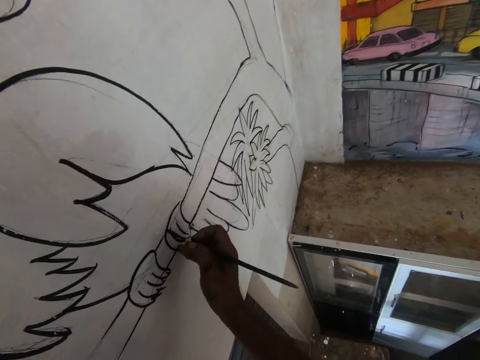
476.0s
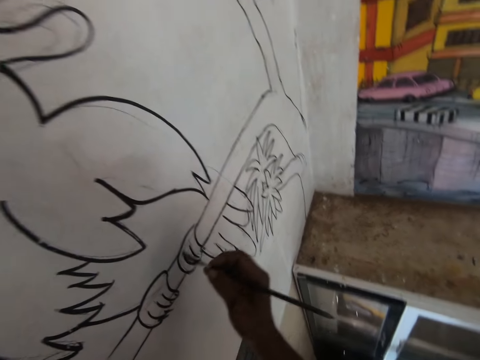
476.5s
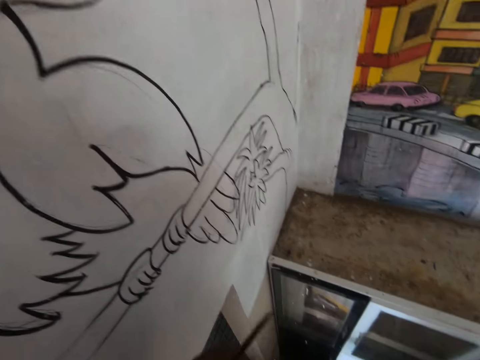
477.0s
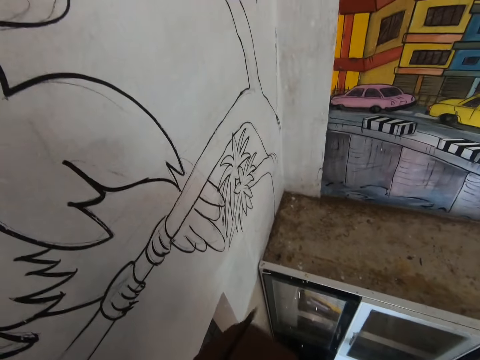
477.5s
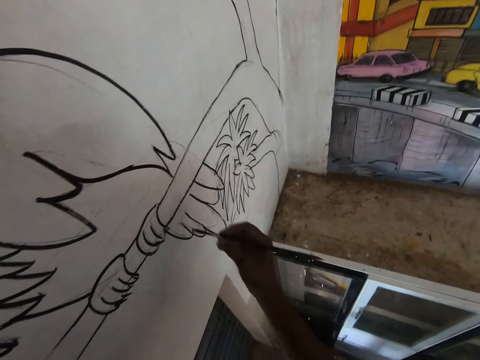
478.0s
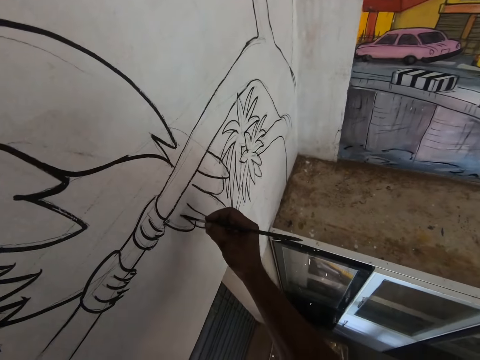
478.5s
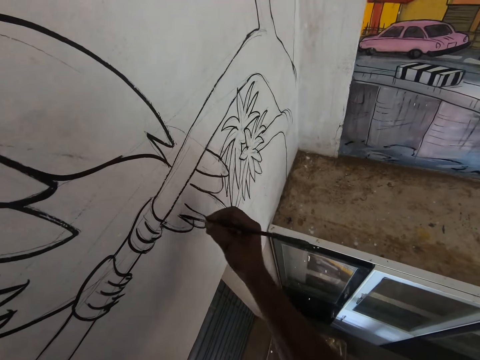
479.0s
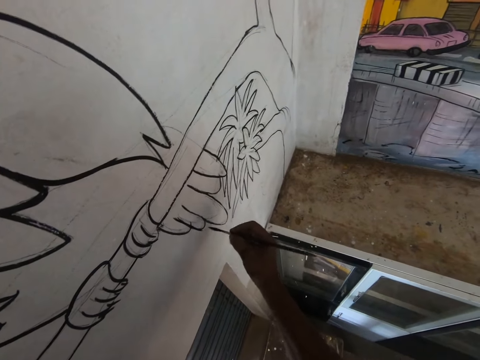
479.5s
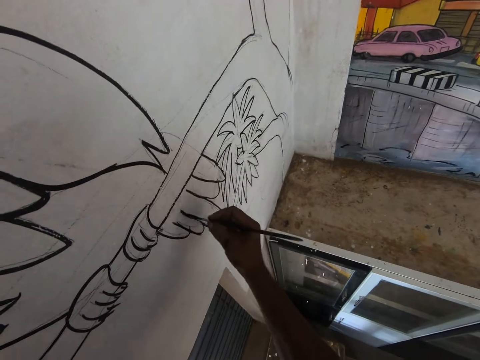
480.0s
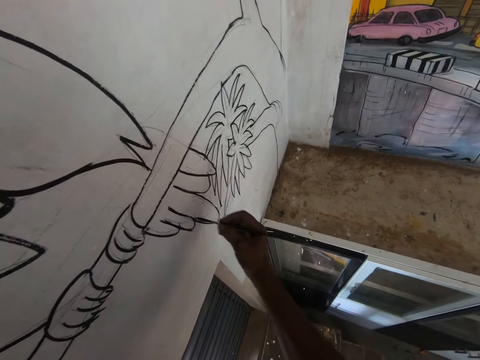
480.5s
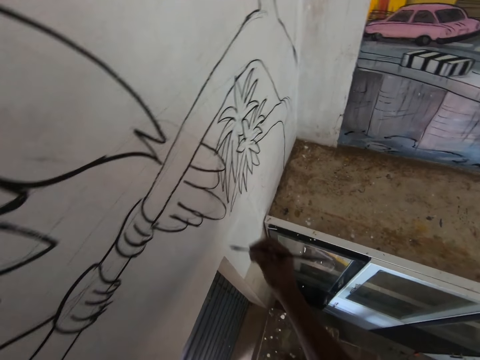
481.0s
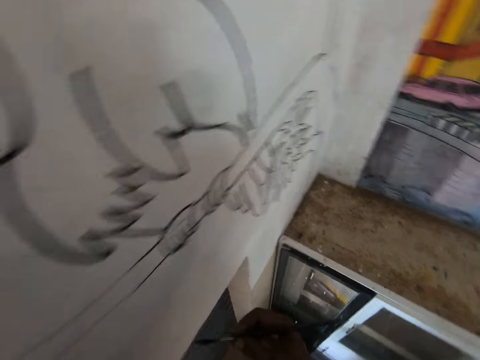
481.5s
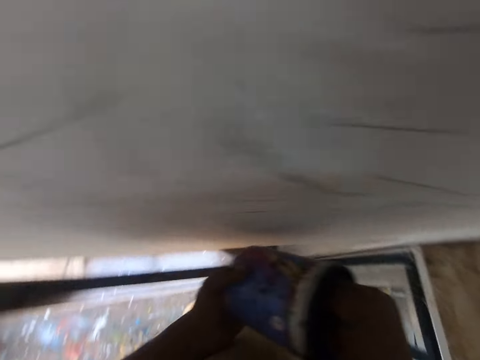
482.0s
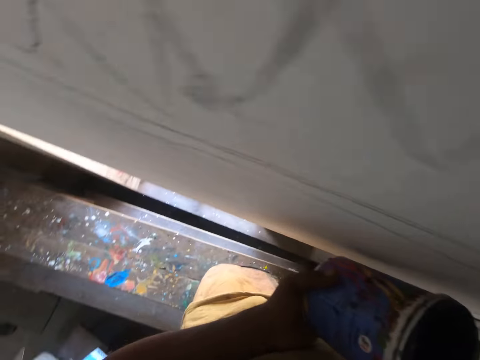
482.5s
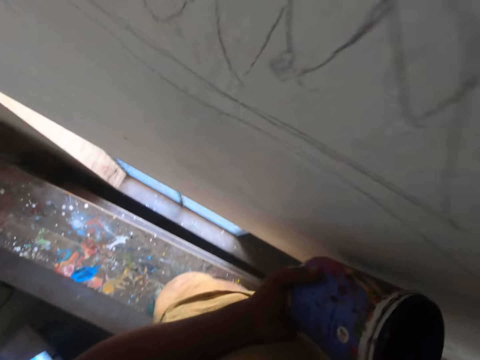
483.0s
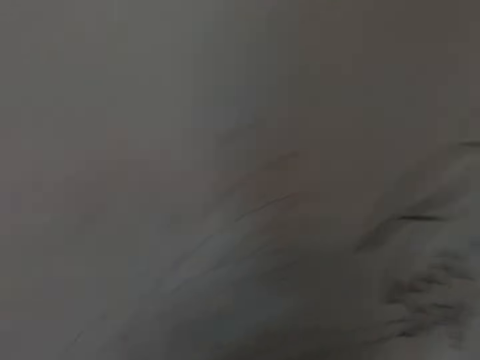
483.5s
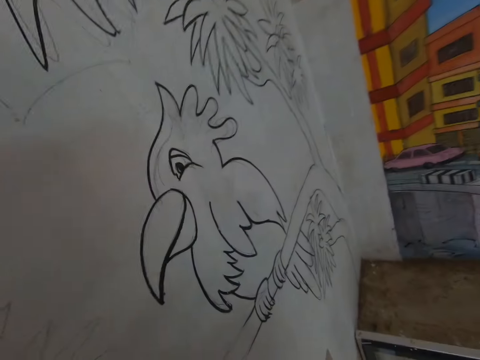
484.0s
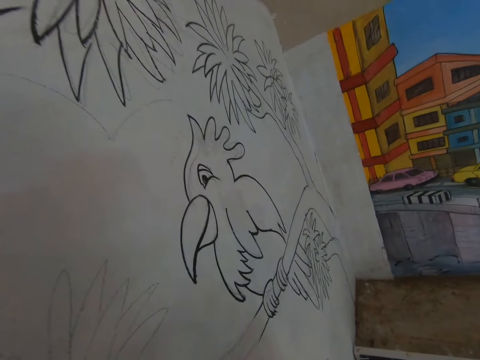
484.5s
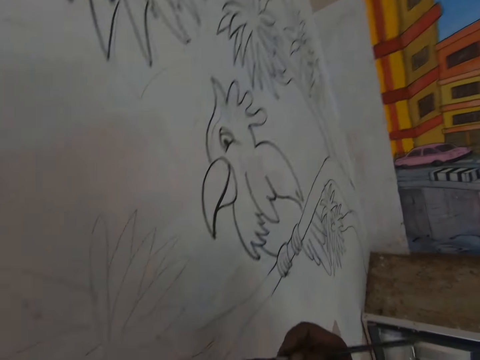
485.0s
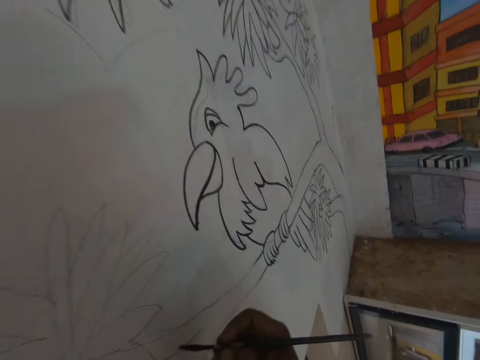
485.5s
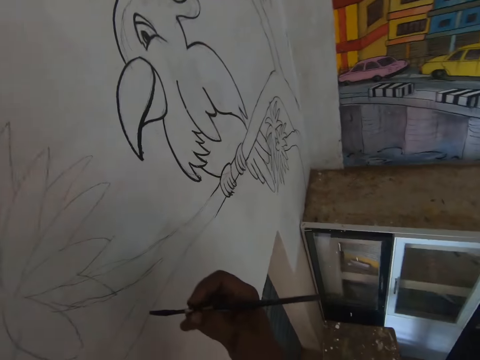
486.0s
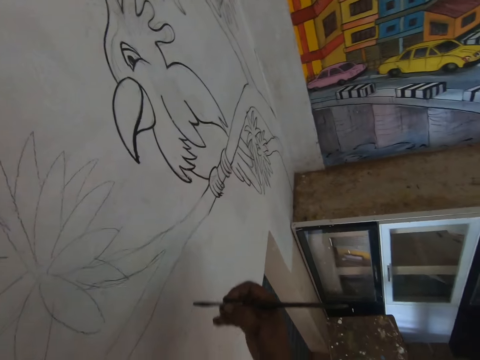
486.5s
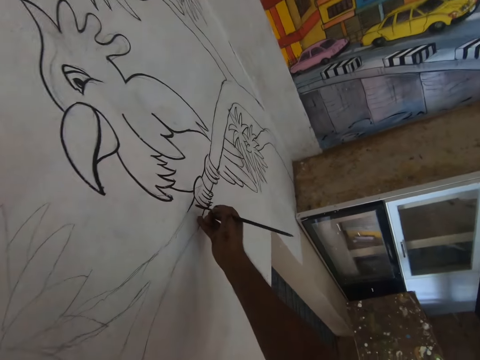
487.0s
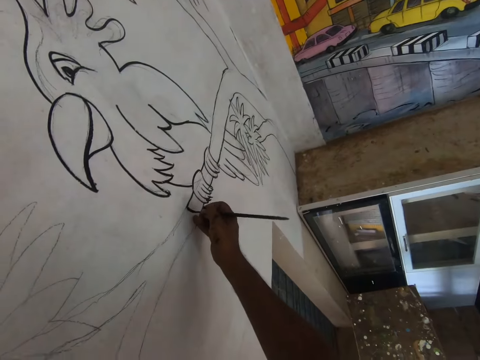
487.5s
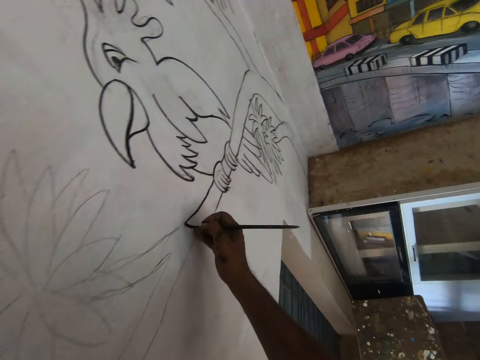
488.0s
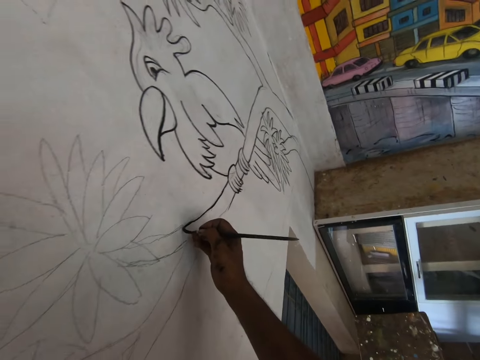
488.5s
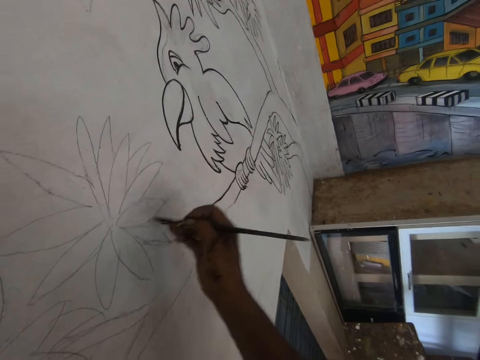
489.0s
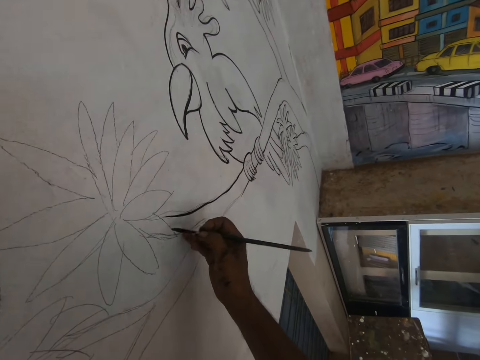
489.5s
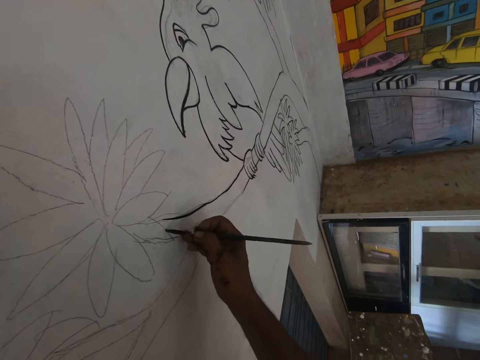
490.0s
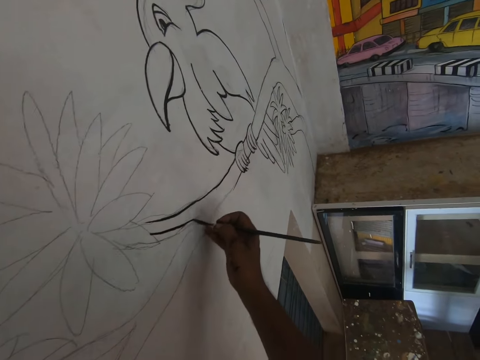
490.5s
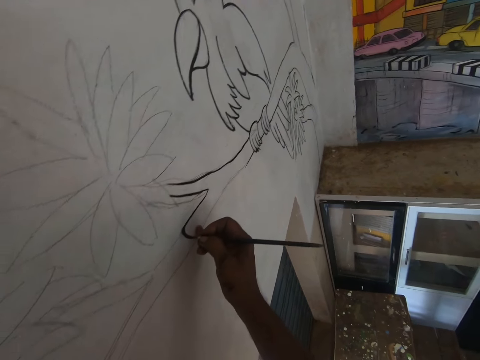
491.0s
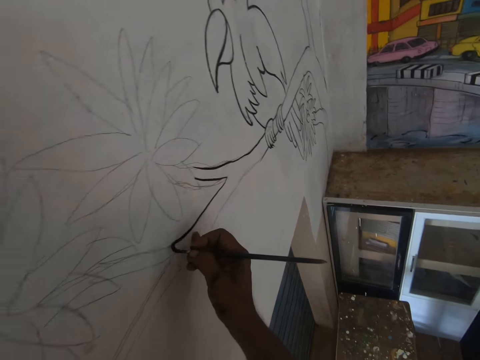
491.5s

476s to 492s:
The camera wearer dips the paintbrush in the black paint. They paint the drawing on the wall with black paint. They dip the paintbrush in the black paint. They paint the drawing on the wall with black paint.

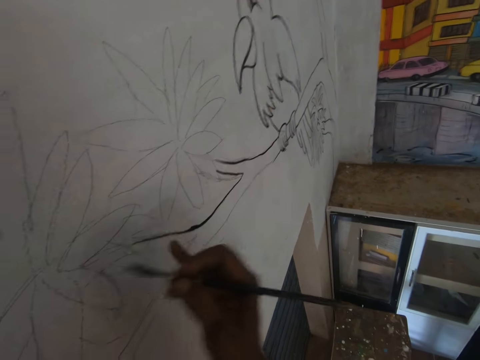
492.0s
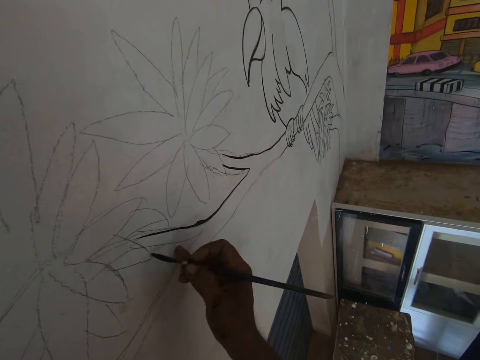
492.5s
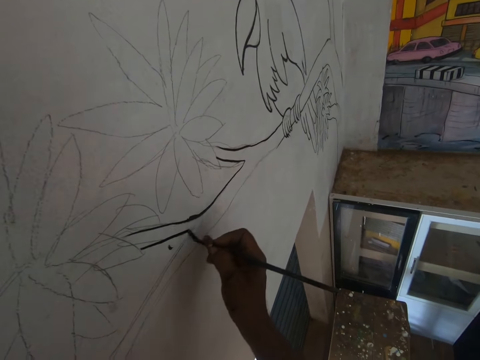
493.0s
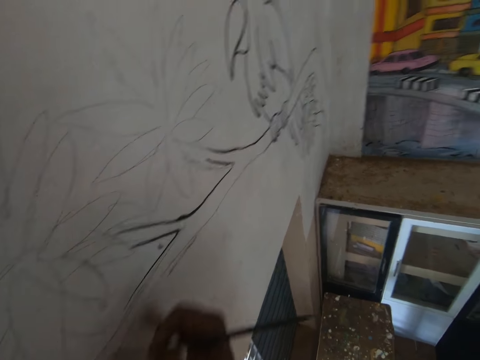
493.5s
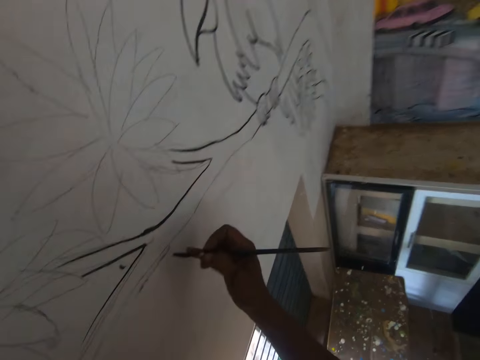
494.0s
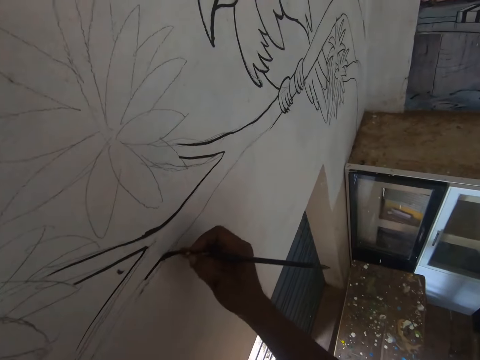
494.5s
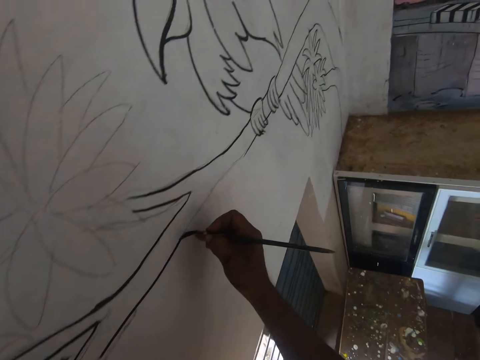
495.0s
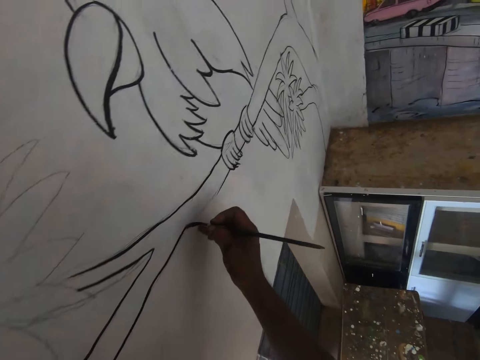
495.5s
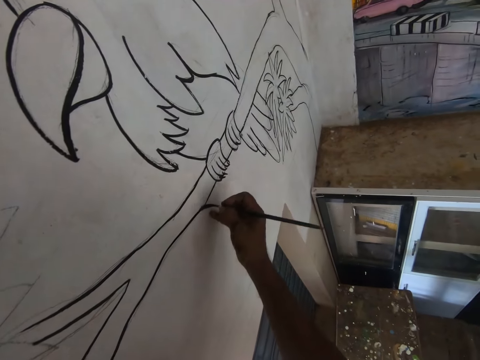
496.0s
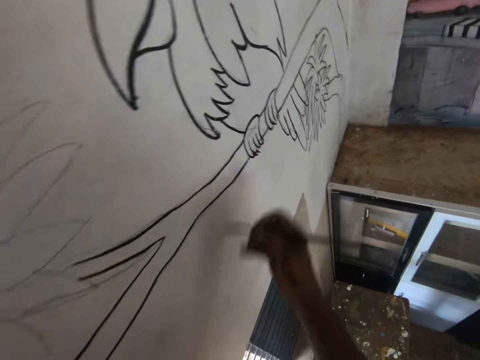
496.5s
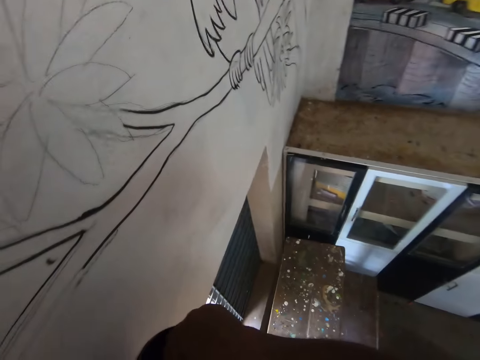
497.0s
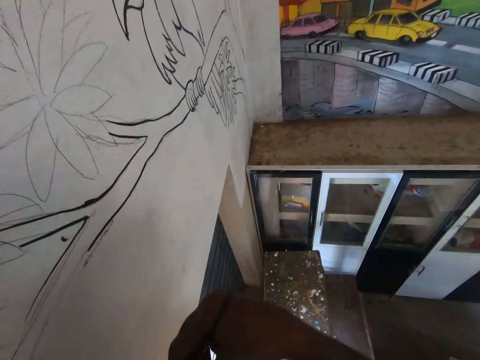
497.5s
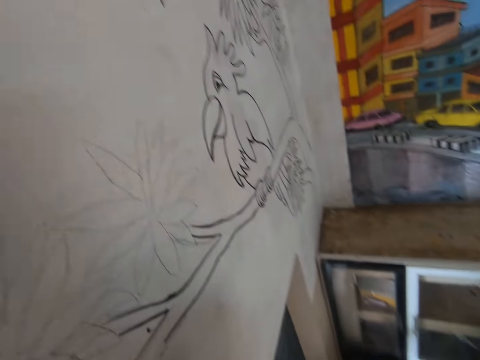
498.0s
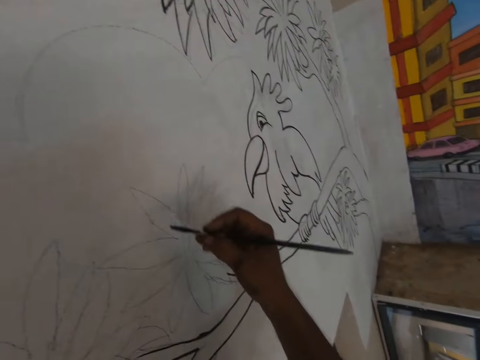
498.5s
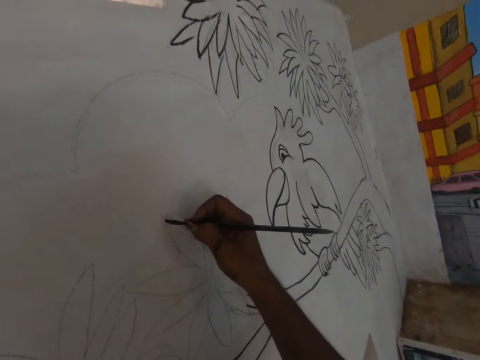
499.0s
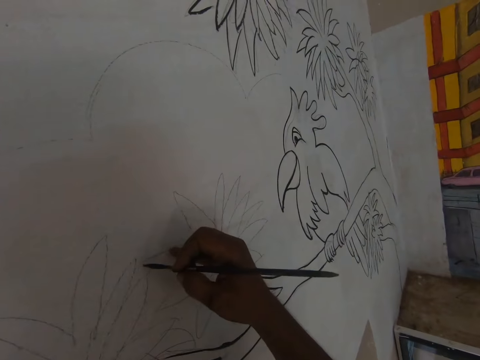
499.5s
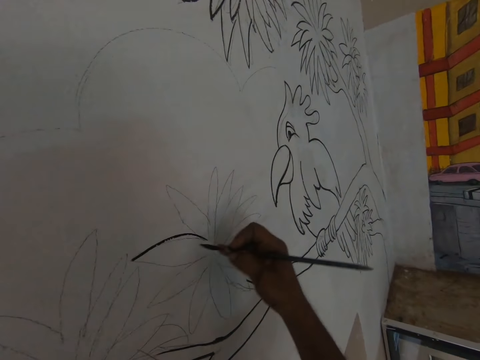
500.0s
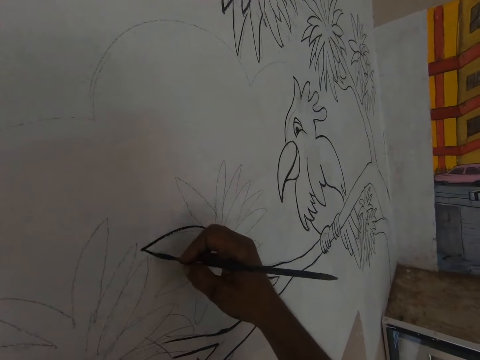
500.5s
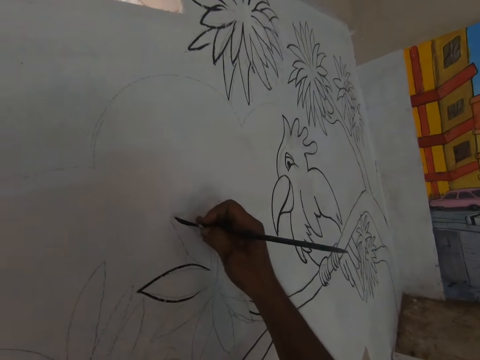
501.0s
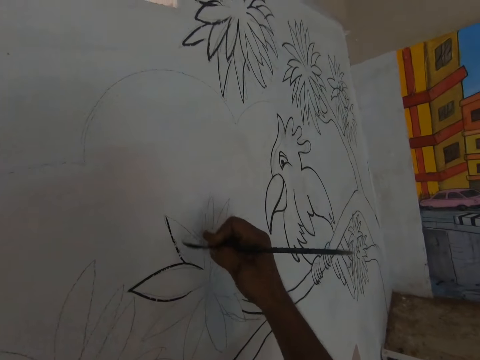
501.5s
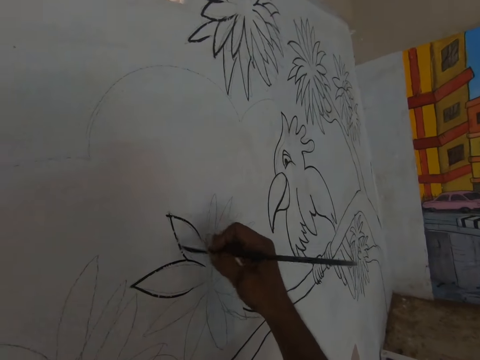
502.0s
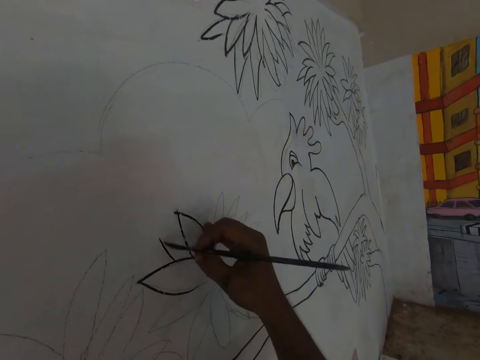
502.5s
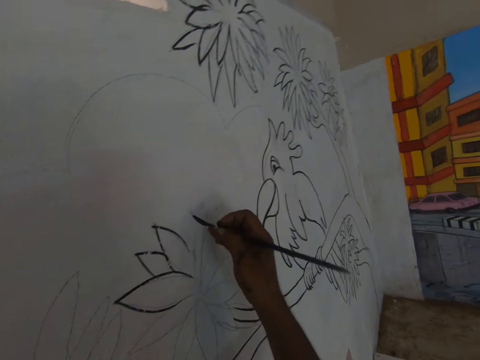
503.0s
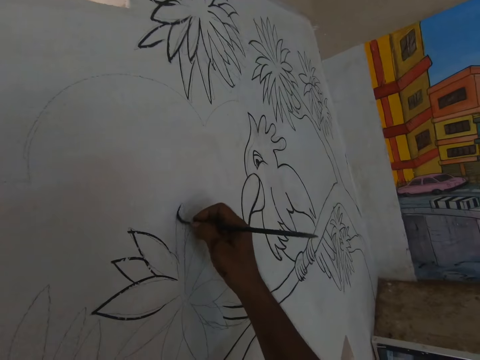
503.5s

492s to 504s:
The camera wearer dips the paintbrush in the black paint. They paint the drawing on the wall with black paint.
